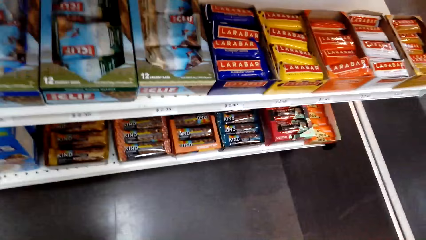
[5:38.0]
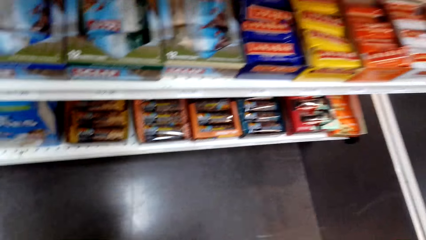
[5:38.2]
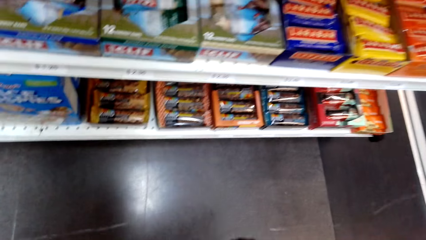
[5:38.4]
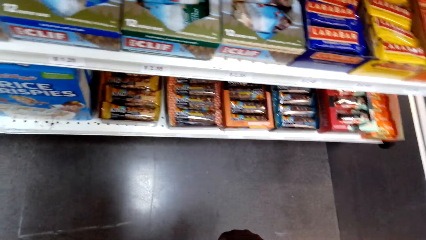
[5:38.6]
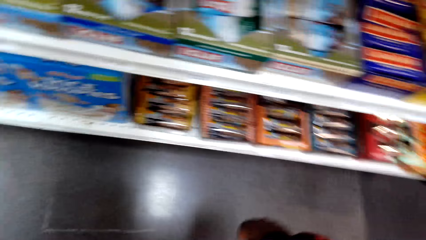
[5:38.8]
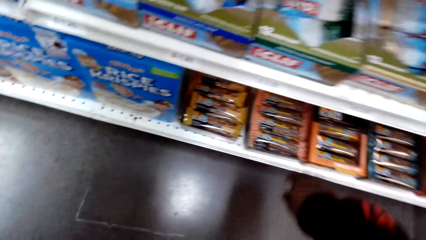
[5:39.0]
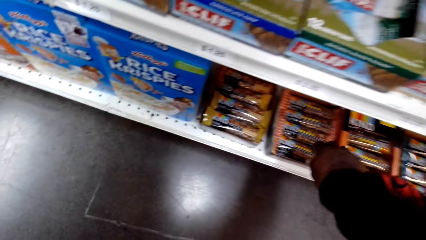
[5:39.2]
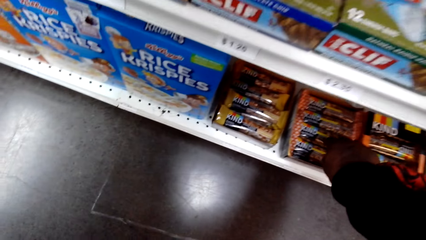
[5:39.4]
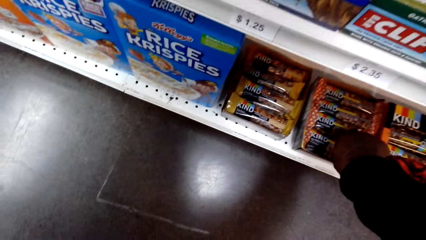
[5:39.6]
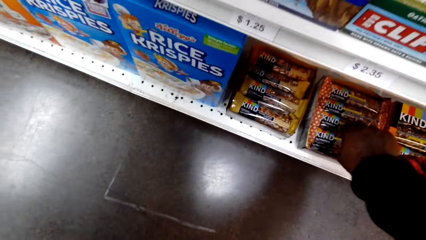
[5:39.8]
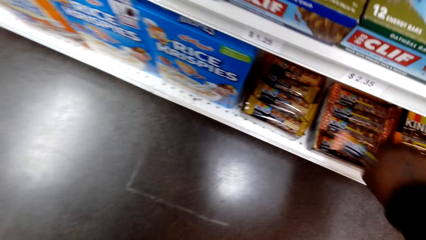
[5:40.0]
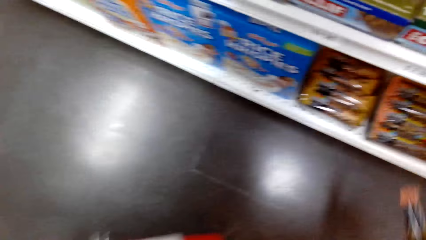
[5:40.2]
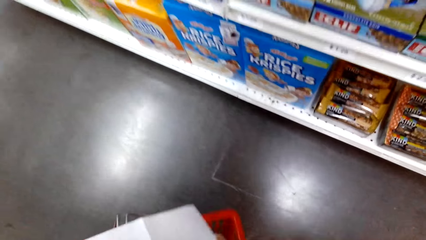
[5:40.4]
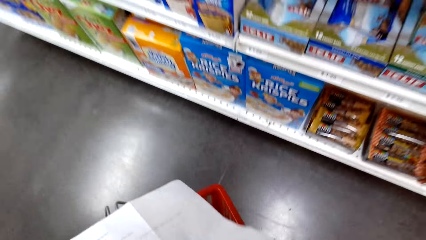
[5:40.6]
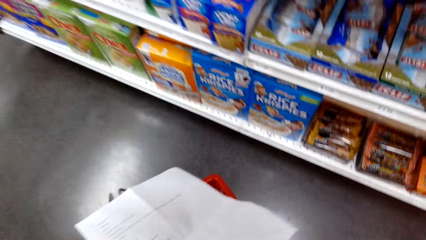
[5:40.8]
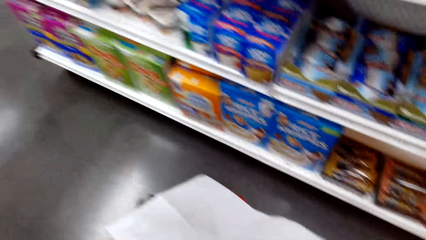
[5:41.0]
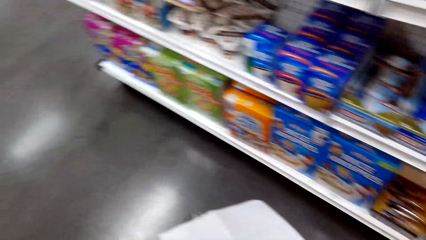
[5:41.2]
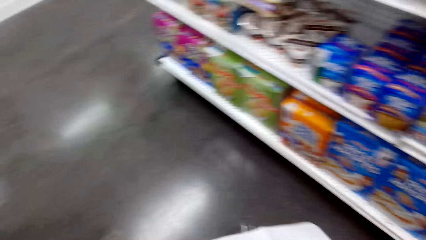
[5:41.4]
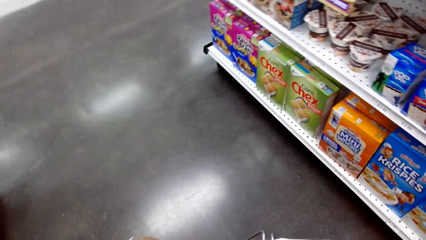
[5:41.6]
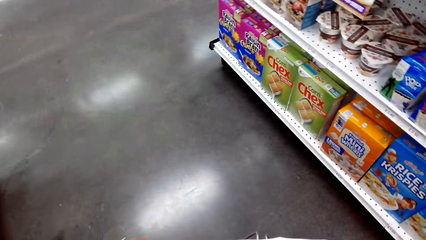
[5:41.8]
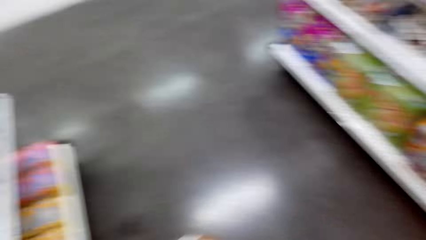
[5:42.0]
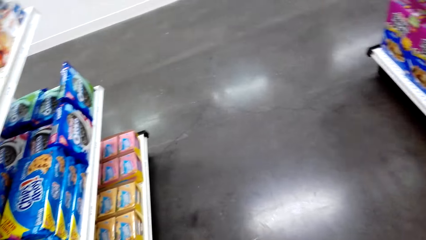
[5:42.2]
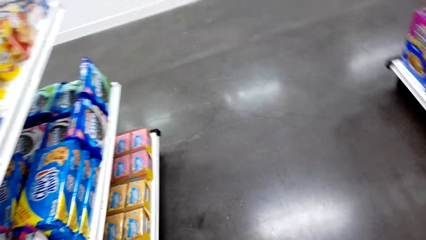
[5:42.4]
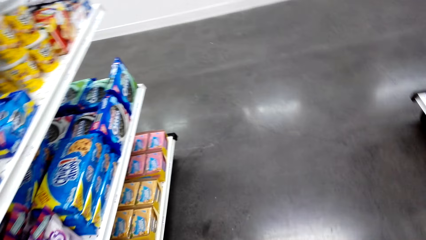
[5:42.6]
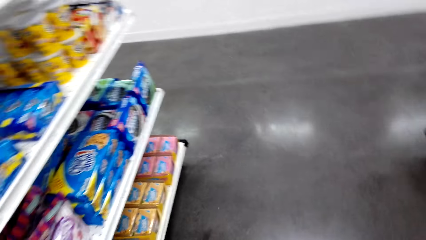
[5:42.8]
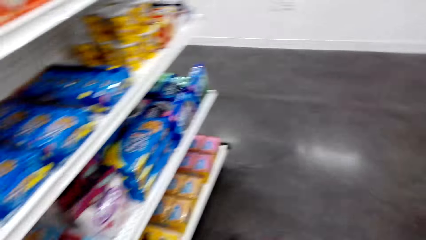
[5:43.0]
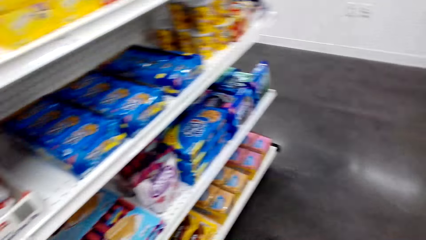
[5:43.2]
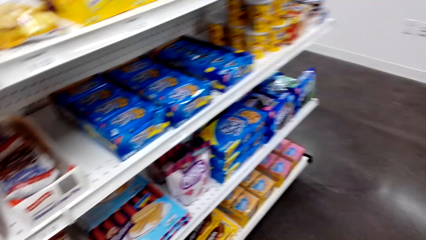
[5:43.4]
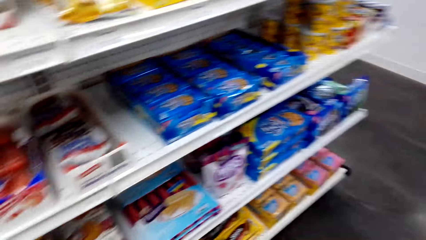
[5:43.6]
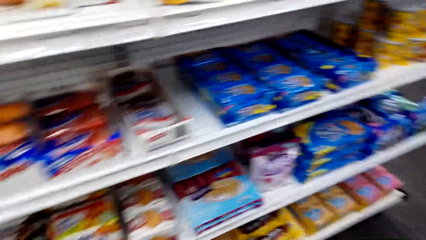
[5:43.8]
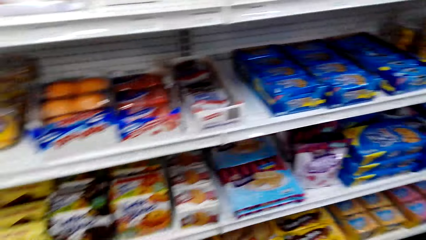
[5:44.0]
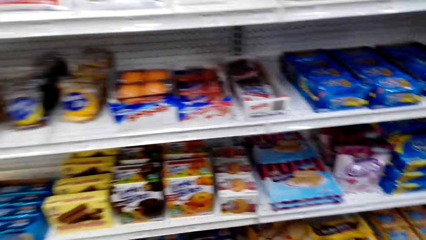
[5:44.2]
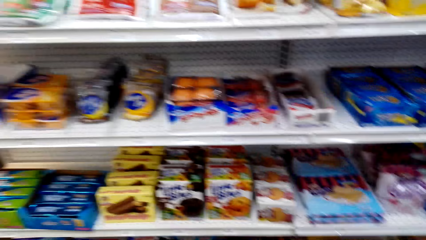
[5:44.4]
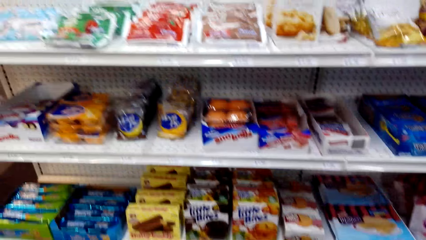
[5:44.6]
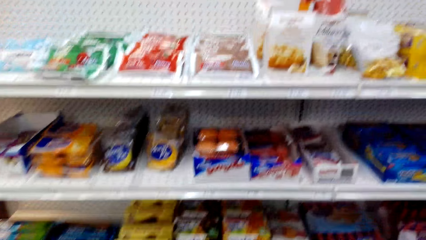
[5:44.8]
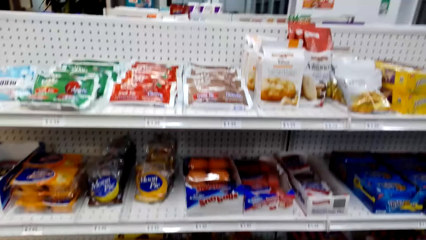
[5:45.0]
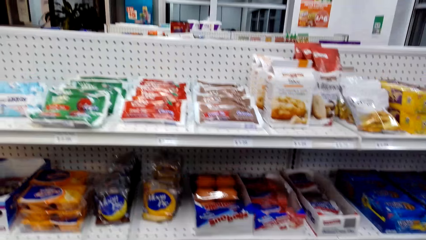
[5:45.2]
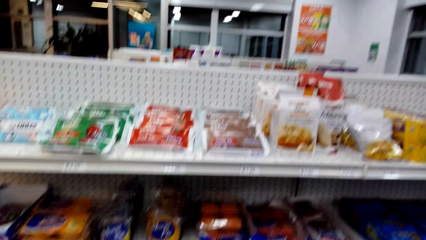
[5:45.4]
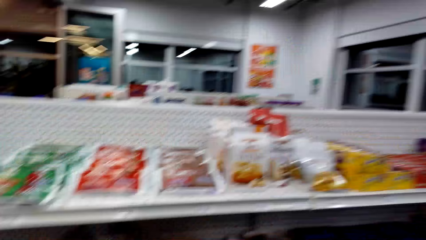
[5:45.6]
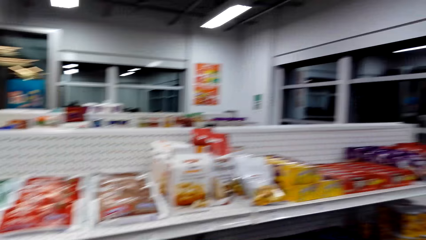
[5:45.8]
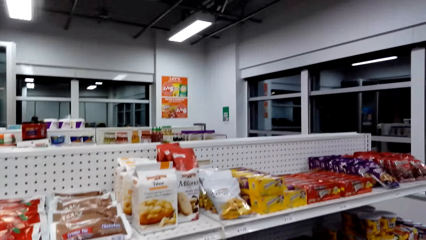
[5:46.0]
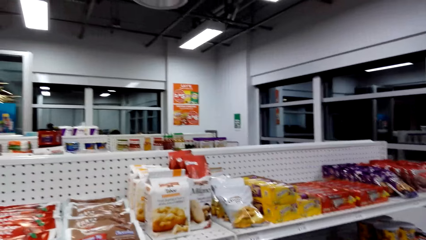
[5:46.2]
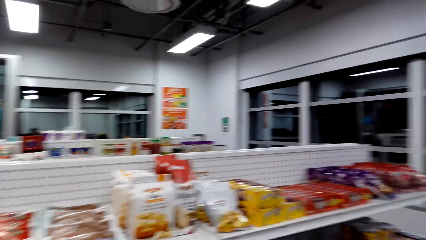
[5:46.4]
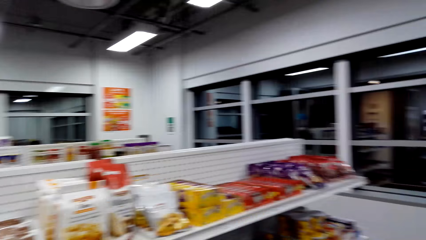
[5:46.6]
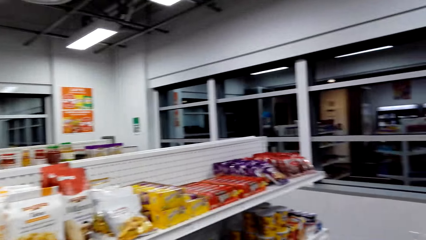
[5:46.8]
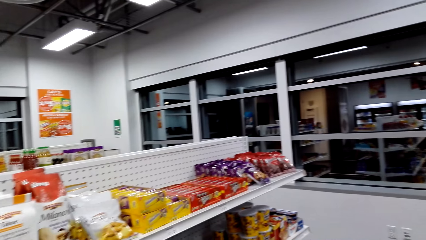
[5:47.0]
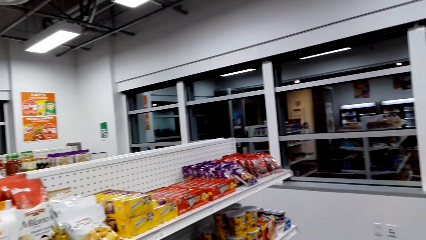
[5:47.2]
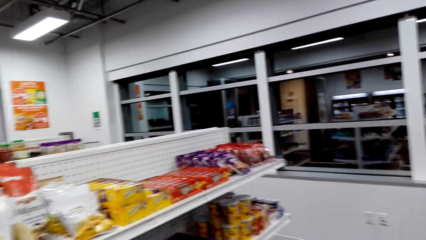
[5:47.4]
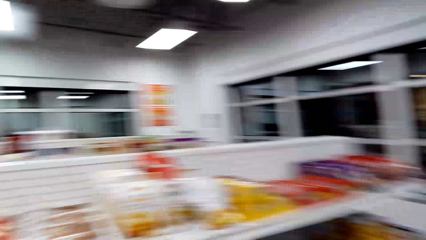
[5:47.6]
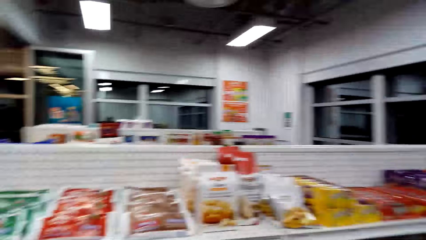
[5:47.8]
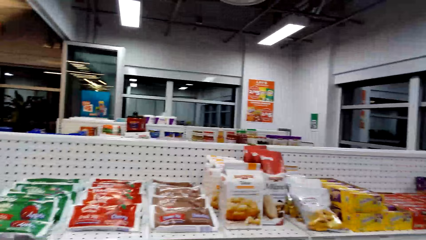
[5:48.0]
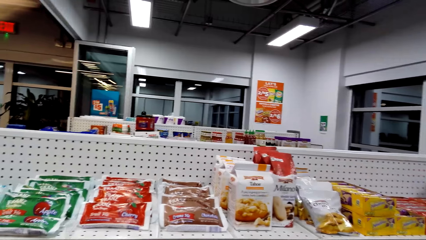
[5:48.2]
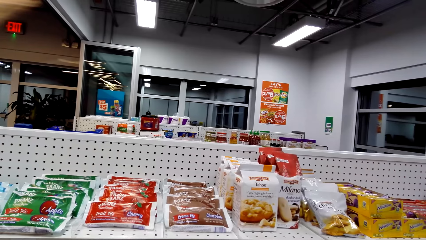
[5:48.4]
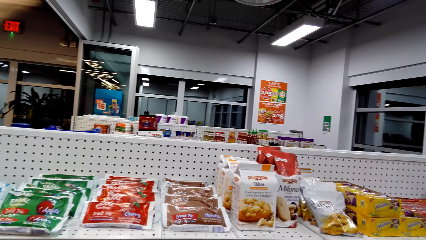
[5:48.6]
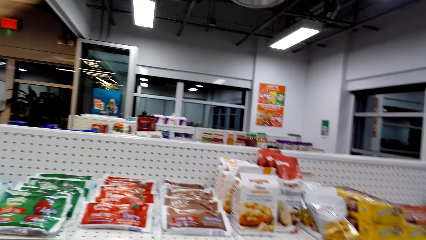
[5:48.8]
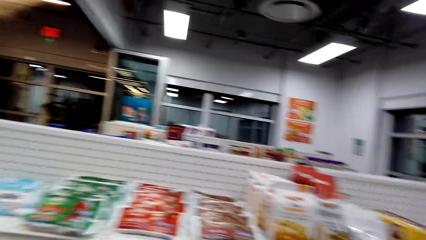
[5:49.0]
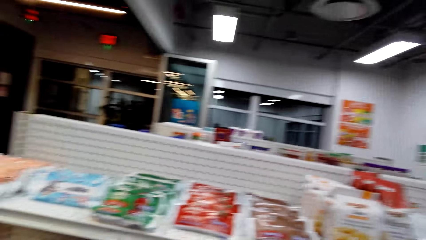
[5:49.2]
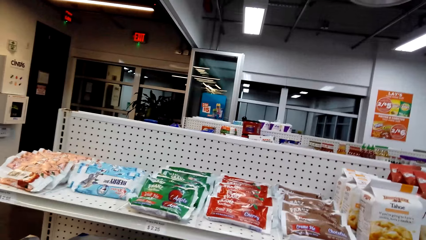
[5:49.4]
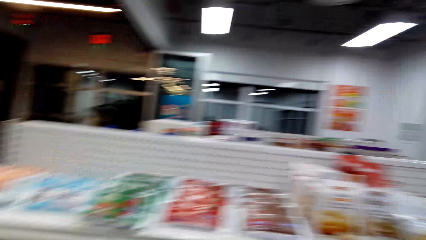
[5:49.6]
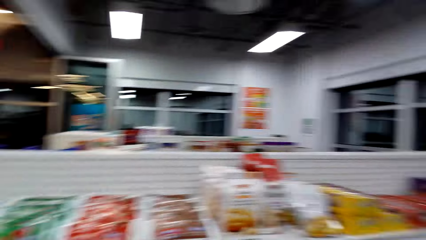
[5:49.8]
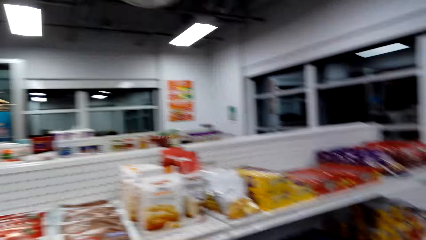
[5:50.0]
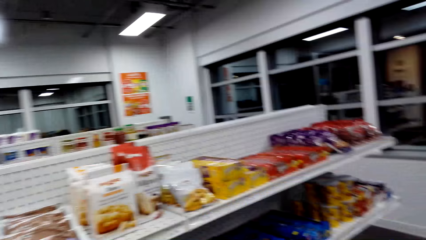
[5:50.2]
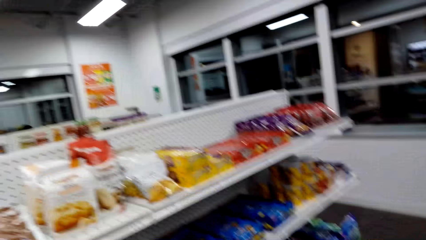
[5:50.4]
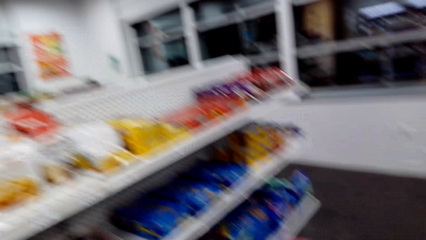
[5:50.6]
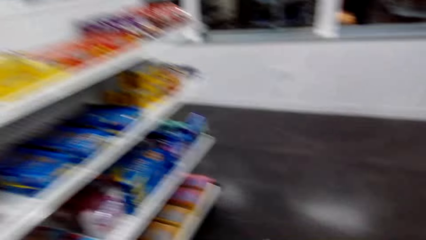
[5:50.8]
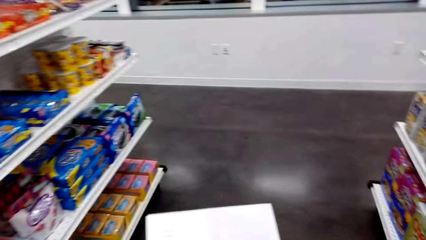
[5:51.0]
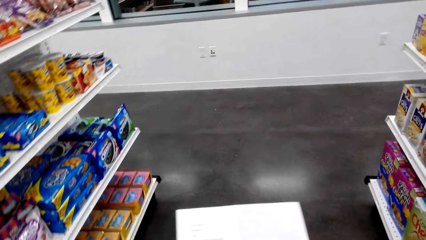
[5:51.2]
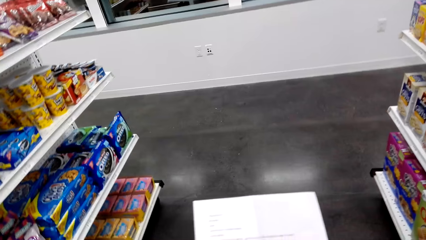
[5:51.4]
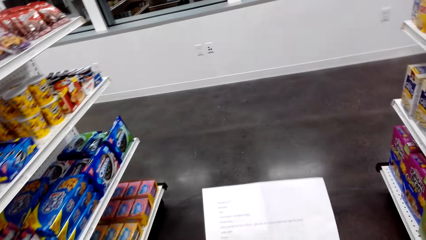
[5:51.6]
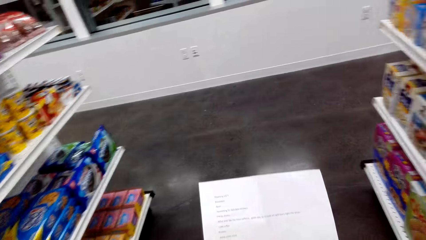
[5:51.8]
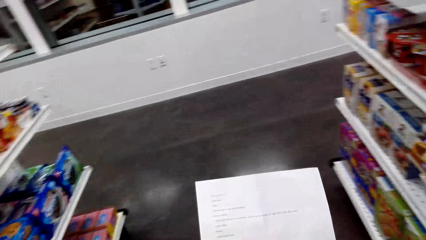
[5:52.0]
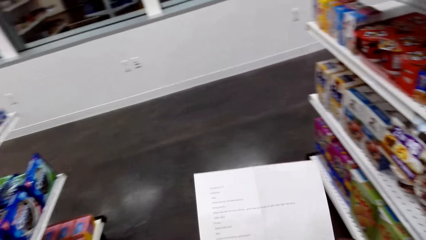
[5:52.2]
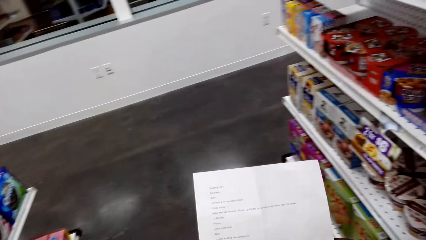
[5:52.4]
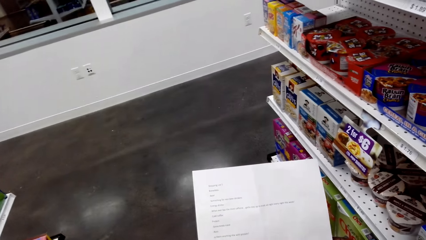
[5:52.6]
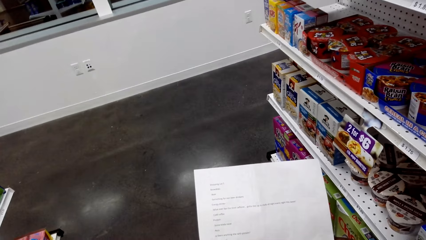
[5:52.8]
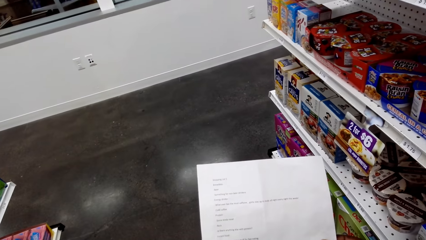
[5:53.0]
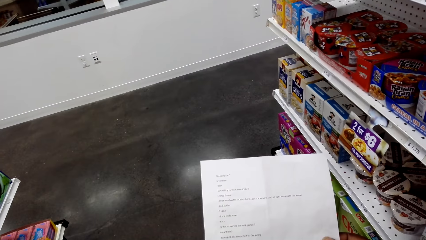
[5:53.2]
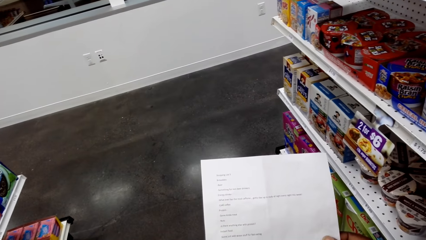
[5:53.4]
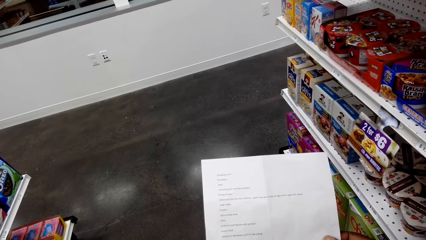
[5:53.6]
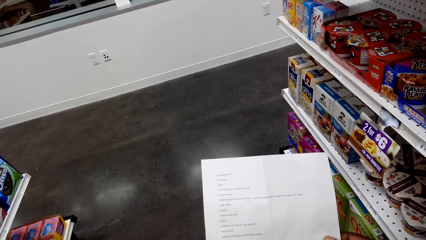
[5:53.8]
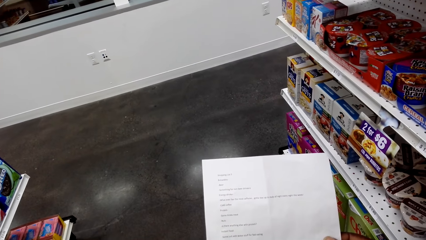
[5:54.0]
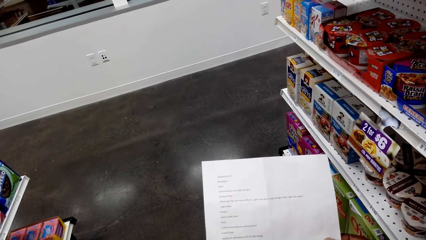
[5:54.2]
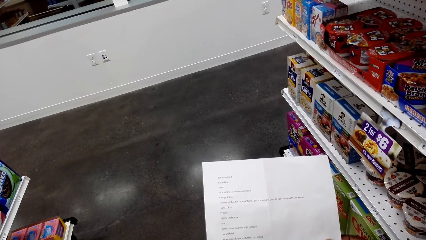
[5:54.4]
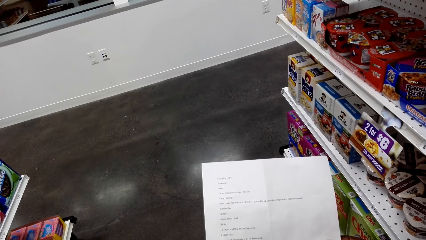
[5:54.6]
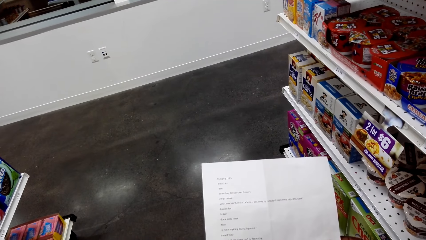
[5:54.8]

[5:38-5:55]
The camera wearer picks the Kind protein bar. They check the shopping list. They stand.
